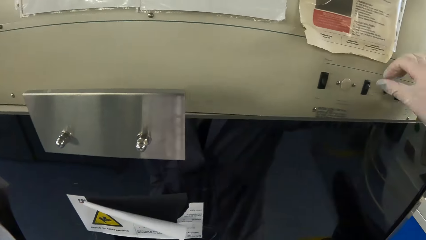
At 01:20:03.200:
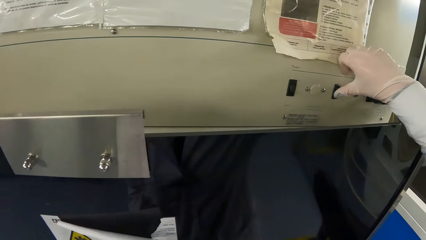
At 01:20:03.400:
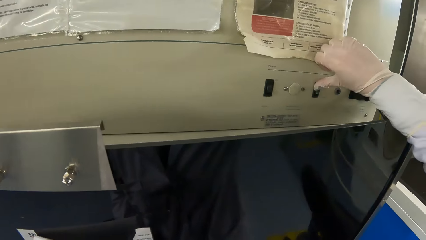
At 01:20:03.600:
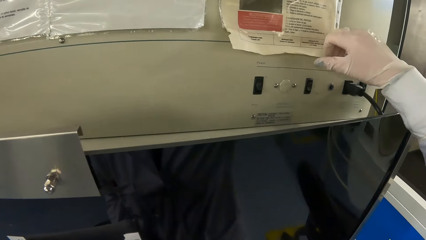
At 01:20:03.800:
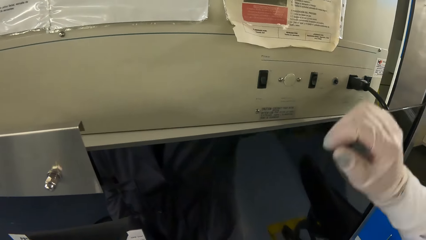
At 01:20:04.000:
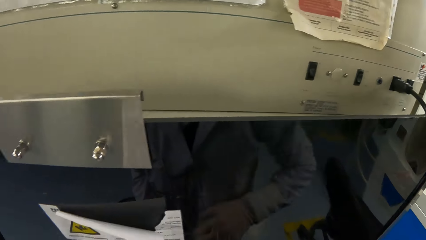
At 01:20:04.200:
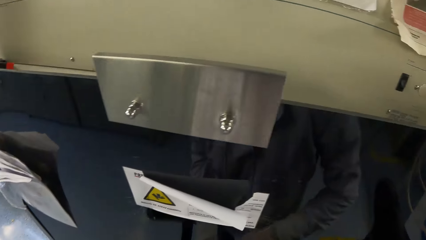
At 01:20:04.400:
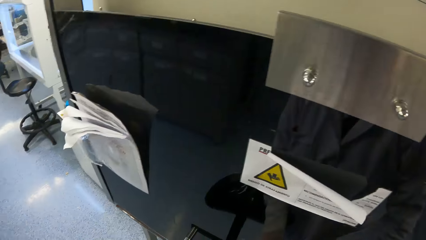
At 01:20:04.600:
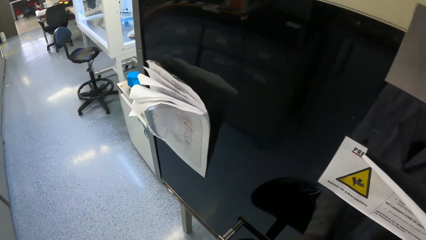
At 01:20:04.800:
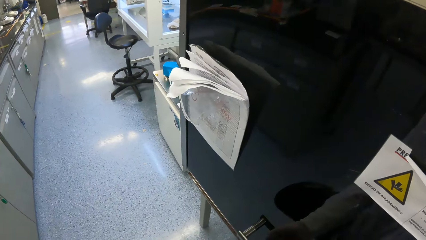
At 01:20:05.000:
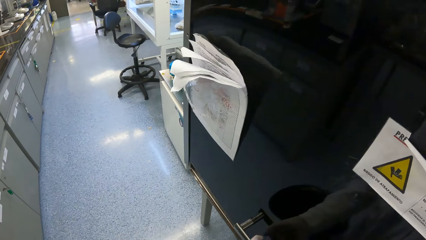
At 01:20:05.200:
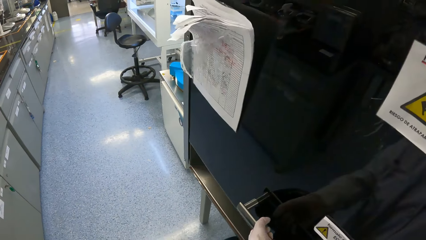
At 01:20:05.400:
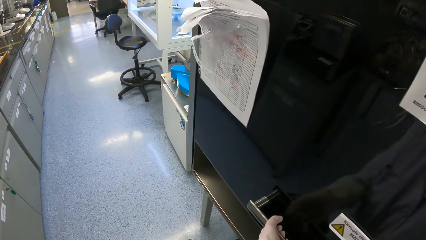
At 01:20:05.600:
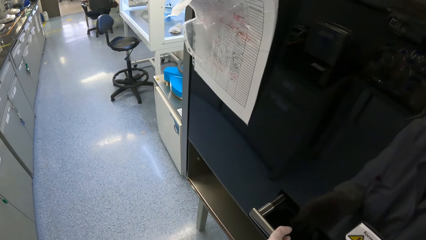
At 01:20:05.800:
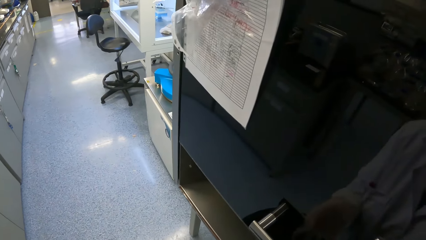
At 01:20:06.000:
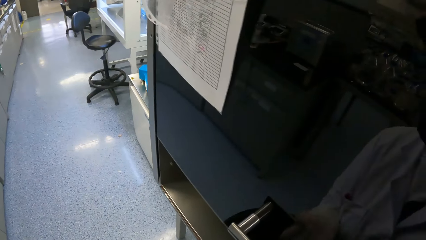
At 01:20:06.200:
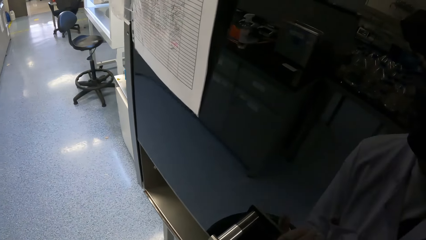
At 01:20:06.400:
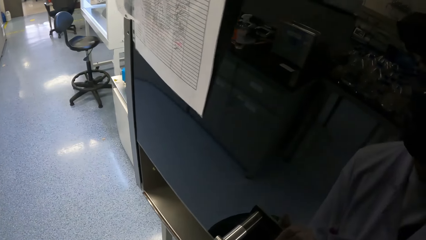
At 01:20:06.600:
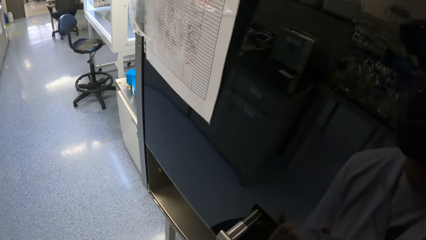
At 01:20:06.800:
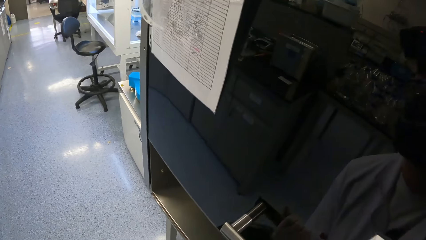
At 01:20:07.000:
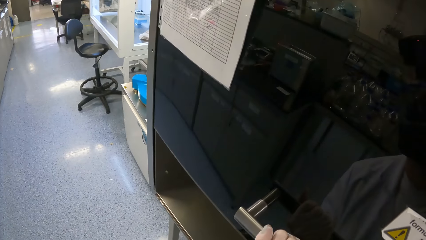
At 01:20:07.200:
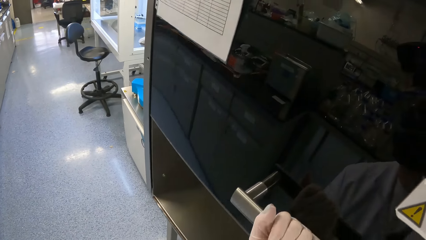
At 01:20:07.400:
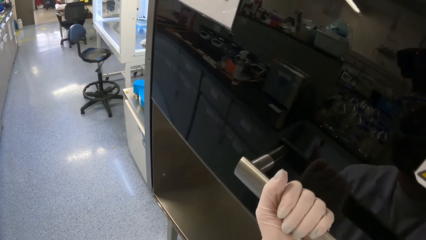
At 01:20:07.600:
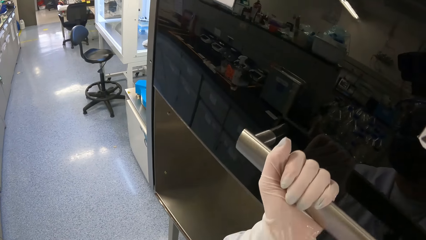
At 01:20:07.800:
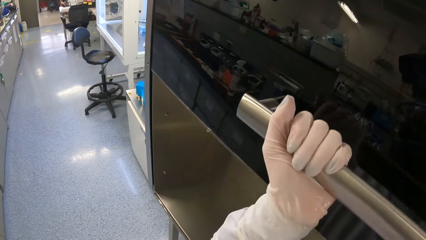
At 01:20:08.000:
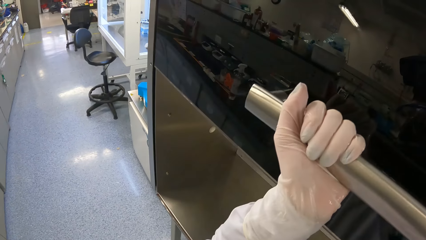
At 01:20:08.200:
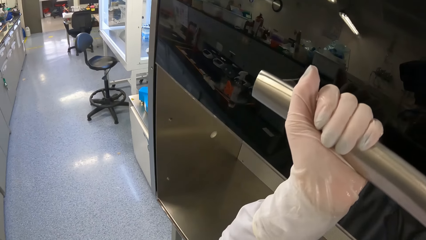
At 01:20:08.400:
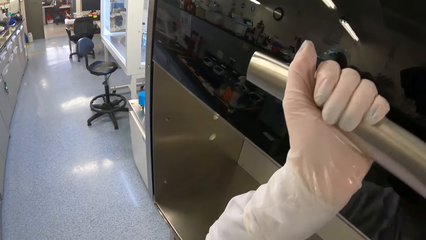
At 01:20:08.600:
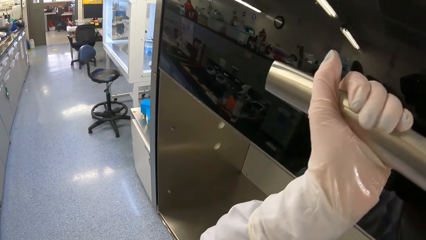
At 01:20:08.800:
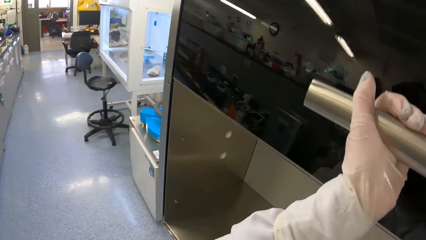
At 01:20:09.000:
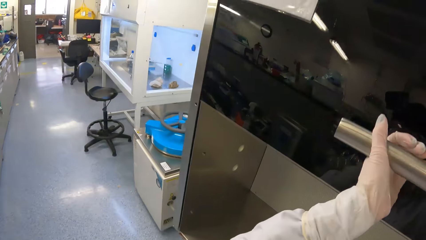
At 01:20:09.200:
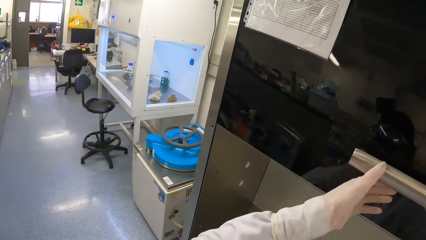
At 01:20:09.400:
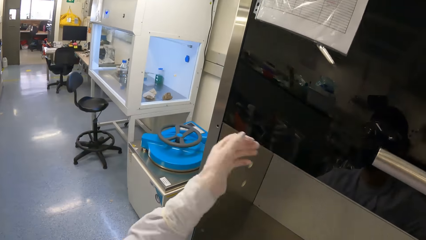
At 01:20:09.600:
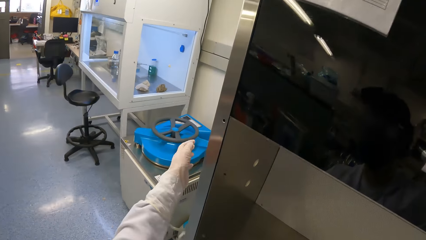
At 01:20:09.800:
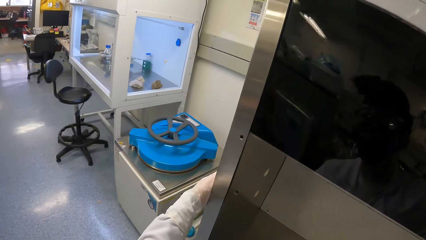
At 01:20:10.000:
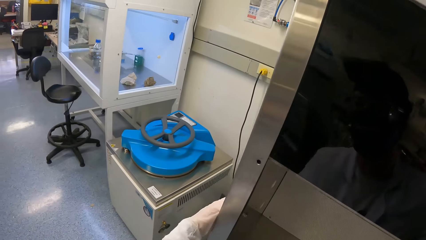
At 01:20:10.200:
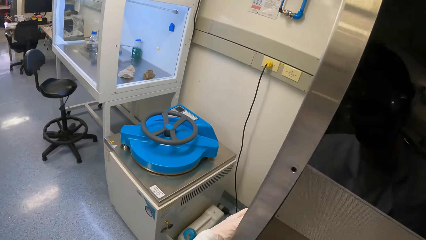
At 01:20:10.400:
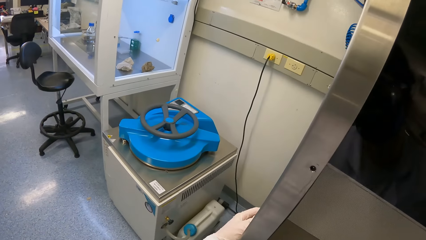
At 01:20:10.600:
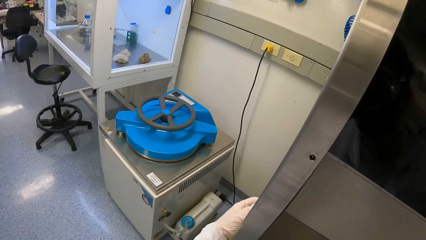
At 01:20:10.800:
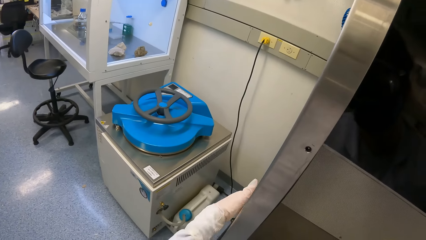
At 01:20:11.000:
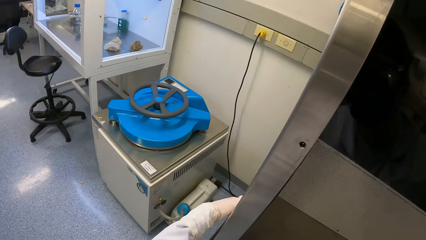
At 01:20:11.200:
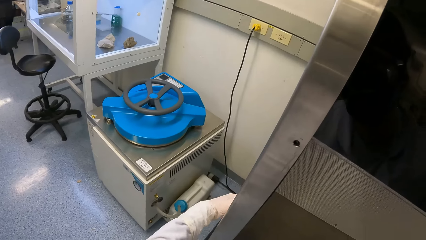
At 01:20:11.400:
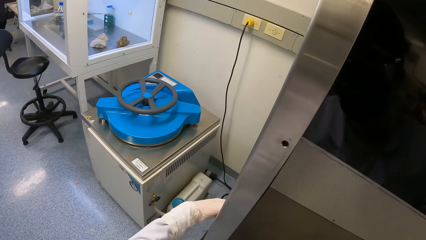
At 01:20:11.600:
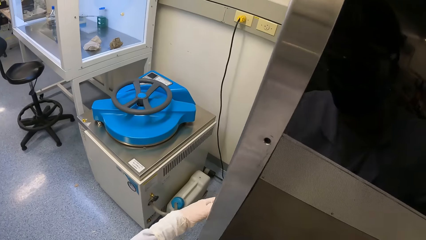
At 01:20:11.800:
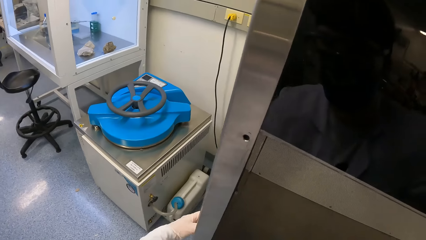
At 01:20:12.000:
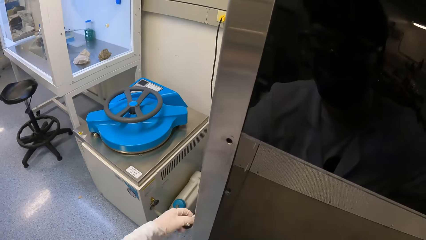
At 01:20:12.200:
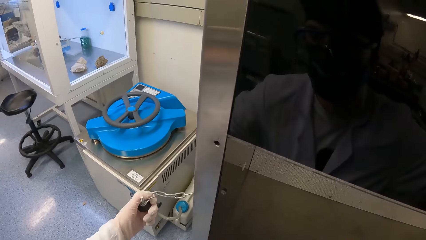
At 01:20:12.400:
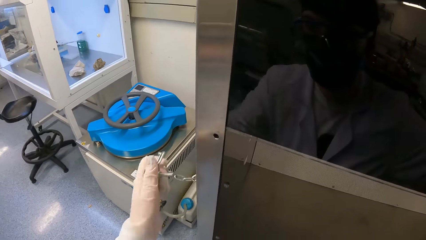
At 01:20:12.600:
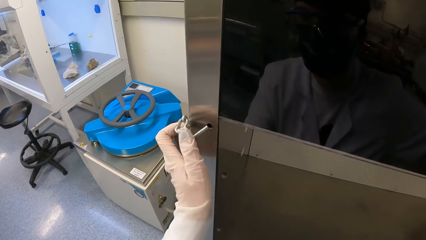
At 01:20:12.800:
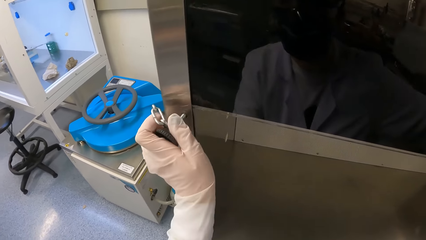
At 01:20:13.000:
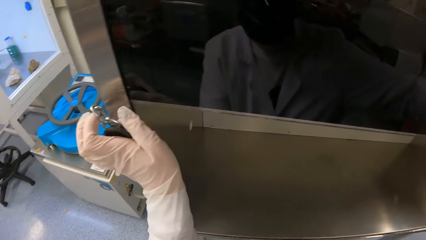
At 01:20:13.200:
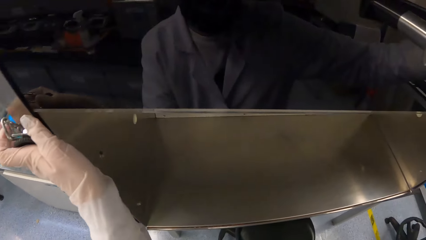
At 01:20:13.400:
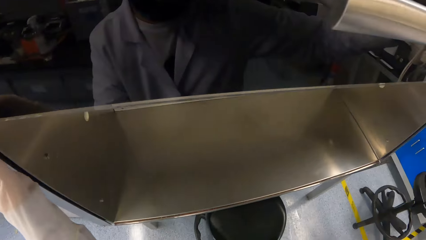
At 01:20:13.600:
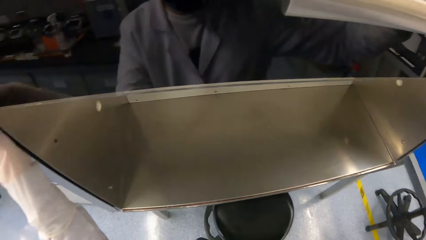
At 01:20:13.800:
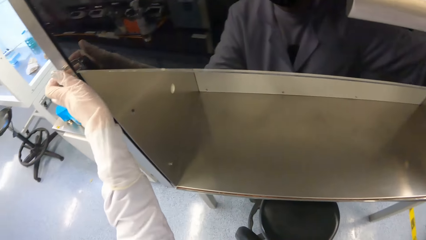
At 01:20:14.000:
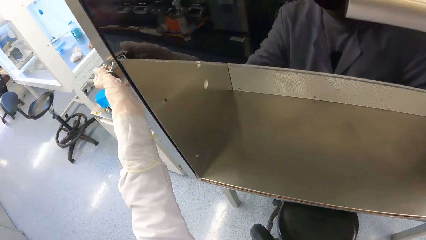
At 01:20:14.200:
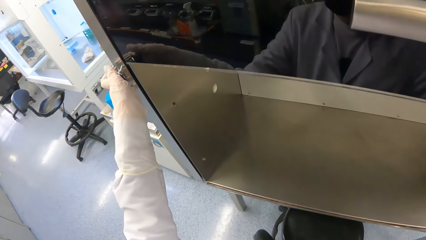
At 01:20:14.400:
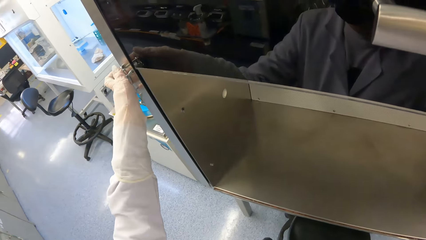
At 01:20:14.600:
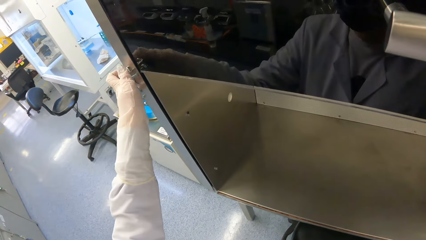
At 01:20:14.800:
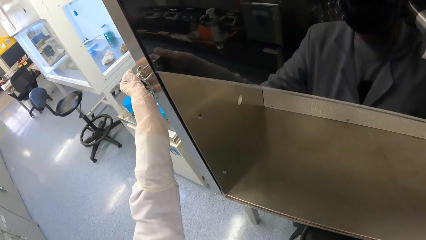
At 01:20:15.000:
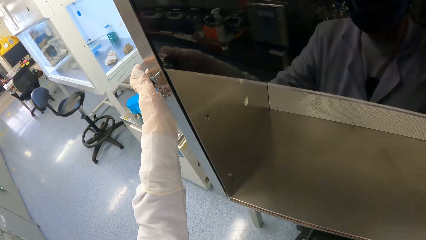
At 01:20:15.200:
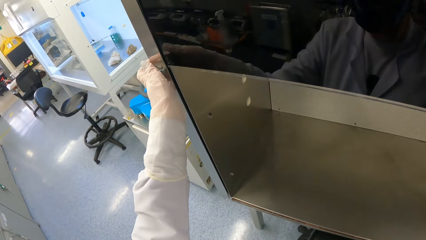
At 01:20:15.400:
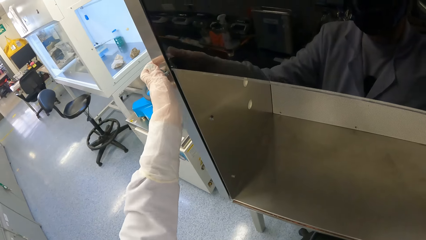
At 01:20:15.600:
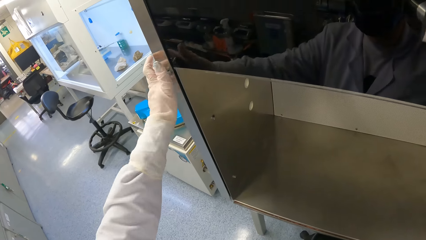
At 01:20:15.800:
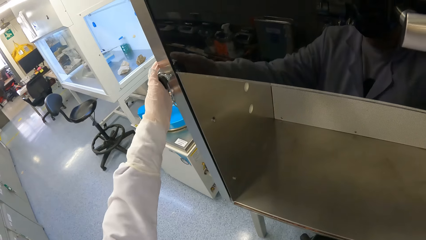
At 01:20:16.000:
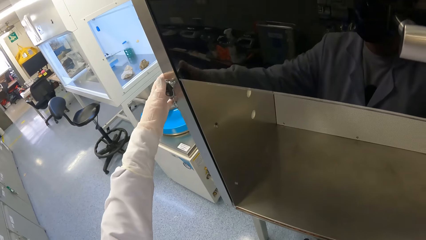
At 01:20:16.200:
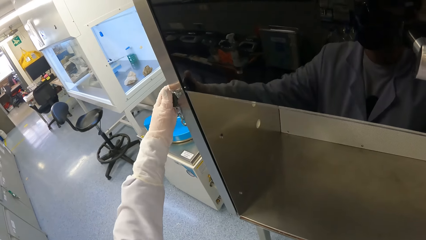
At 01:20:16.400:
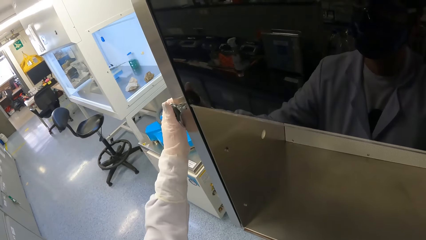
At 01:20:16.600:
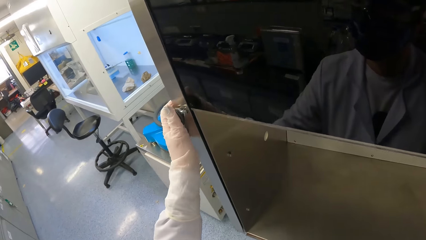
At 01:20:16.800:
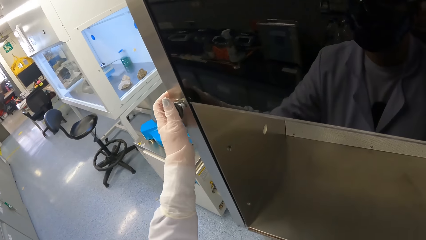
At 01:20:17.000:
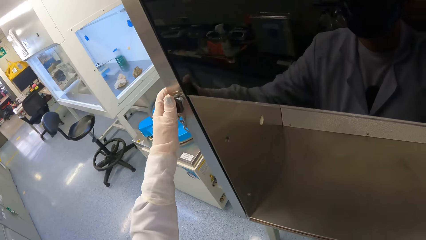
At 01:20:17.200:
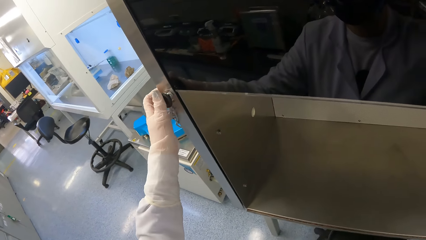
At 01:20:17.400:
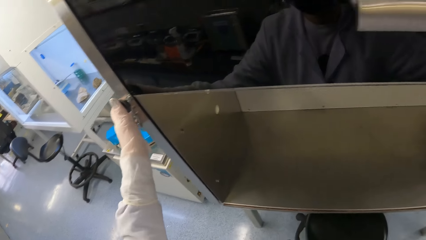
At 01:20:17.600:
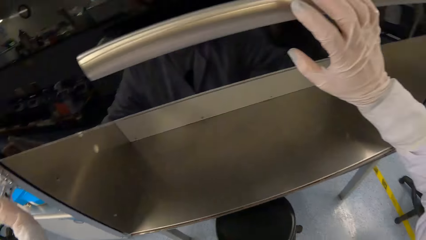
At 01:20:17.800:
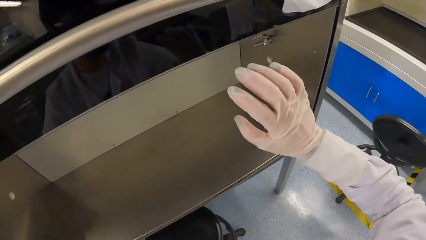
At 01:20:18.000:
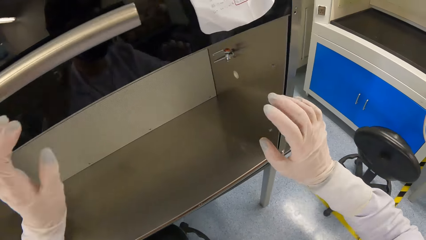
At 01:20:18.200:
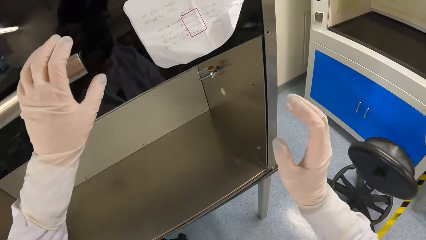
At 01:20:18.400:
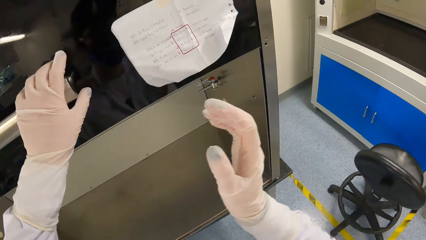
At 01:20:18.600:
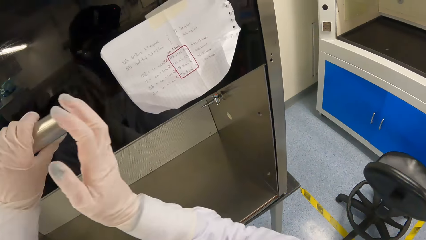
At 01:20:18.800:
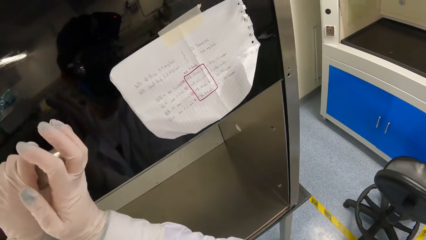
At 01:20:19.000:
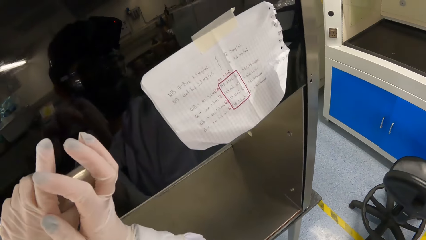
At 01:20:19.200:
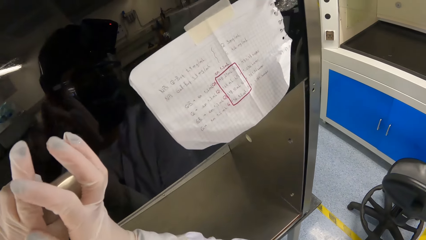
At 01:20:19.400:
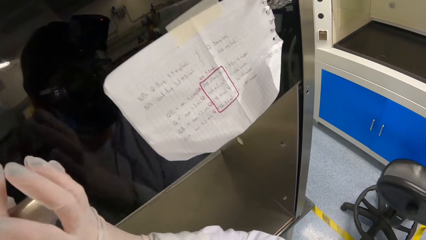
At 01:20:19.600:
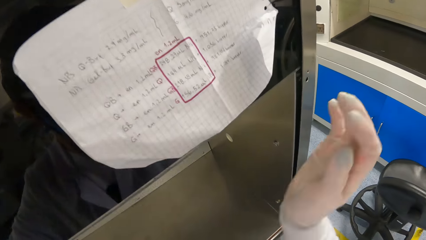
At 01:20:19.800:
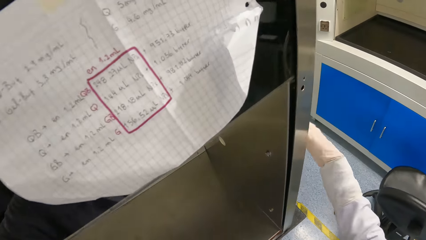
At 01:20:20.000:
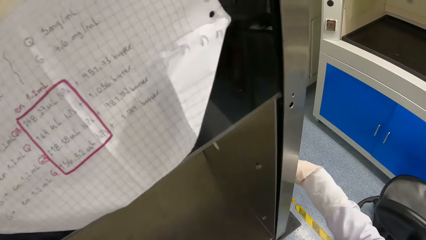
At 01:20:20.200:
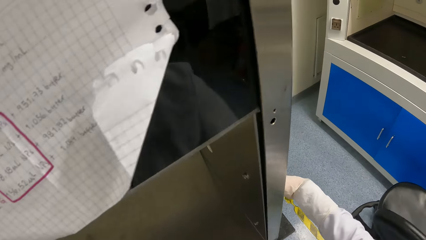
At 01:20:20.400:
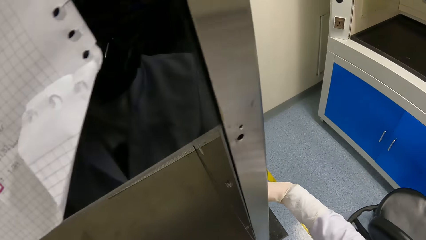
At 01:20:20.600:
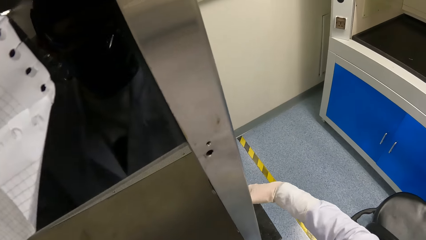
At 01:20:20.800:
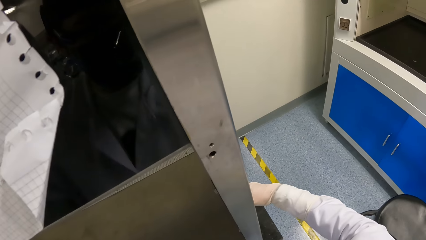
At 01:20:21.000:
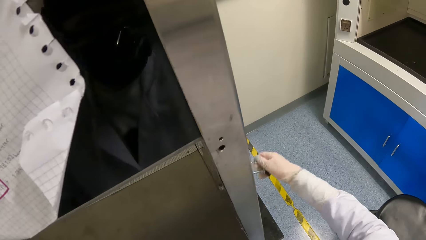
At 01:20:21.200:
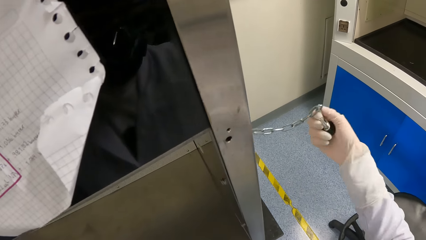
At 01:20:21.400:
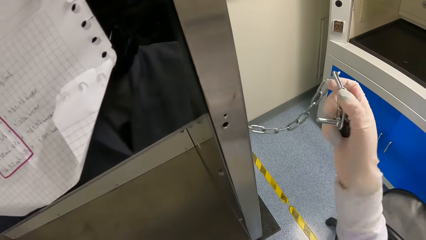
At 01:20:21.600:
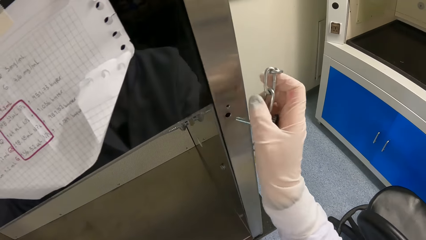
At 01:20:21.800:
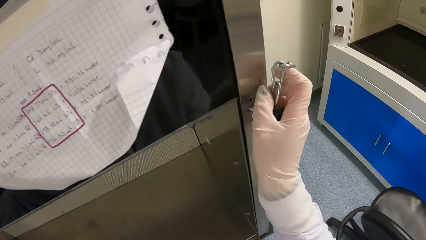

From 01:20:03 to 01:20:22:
The camera wearer opens the hood of the laminar air flow with a handle in her left hand. She picks up a key from the laminar air flow with her left hand. She locks the hood with the key in her left hand. She holds the handle on the hood with her left hand. She holds the handle on the hood with both hands. She picks up the key from the laminar air flow with her right hand.
